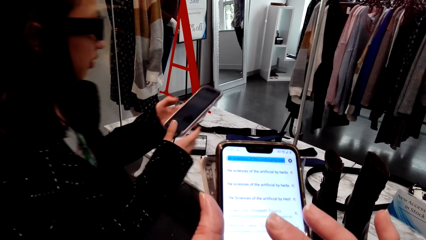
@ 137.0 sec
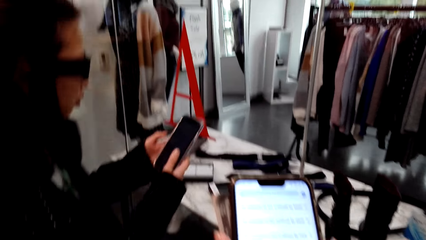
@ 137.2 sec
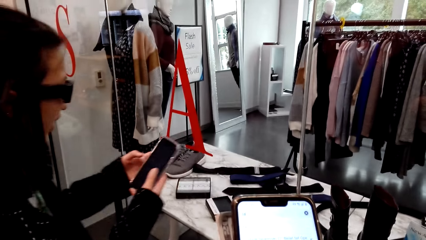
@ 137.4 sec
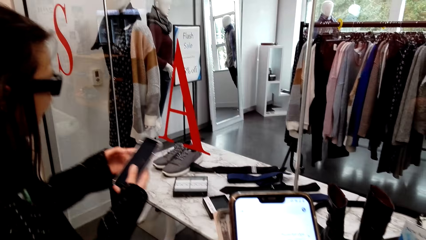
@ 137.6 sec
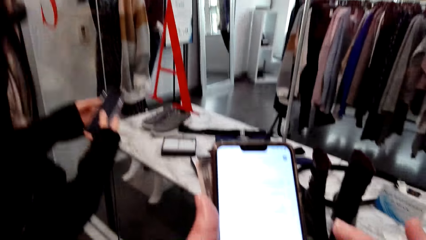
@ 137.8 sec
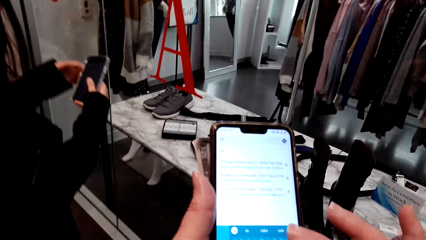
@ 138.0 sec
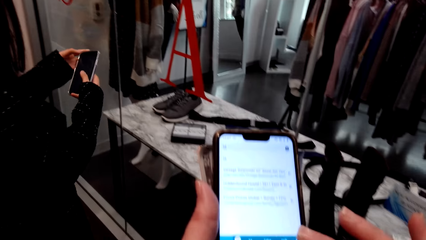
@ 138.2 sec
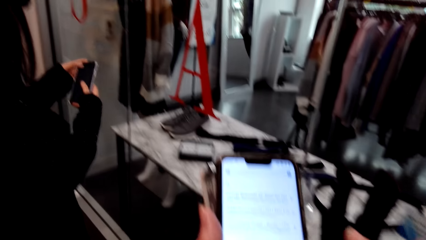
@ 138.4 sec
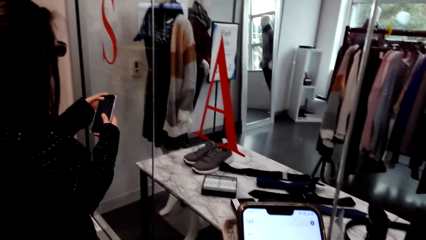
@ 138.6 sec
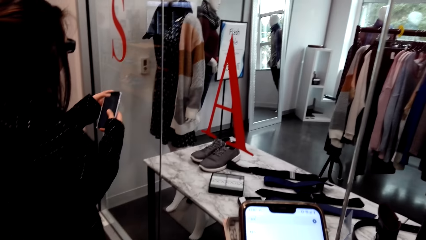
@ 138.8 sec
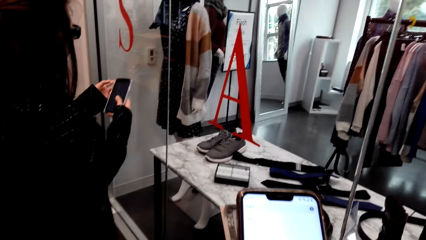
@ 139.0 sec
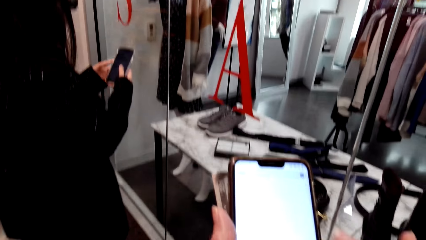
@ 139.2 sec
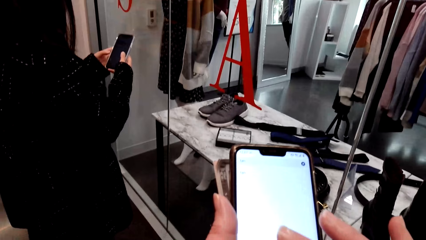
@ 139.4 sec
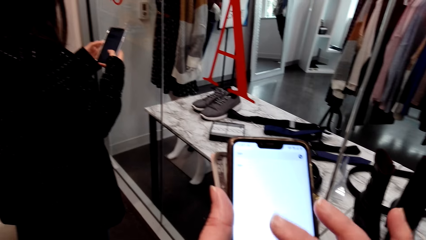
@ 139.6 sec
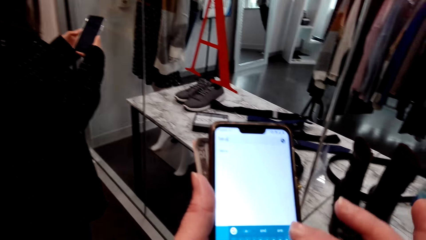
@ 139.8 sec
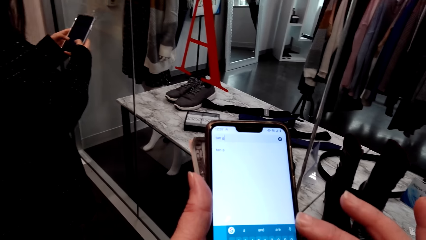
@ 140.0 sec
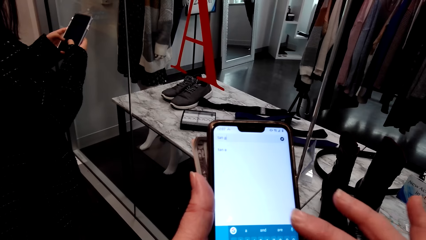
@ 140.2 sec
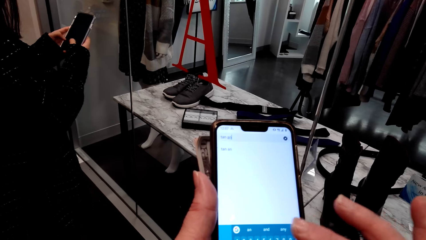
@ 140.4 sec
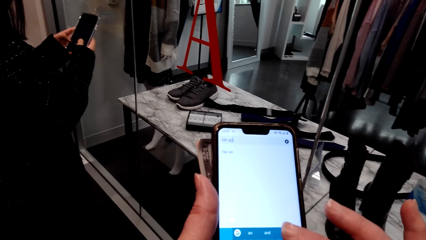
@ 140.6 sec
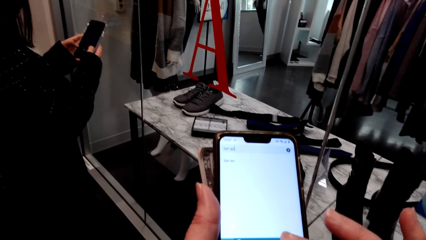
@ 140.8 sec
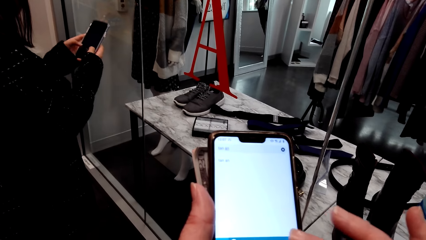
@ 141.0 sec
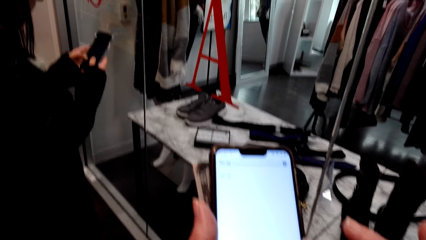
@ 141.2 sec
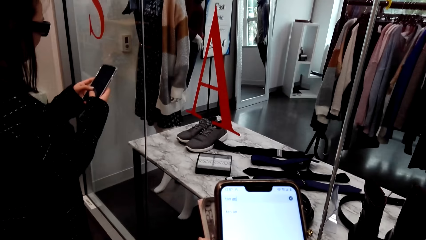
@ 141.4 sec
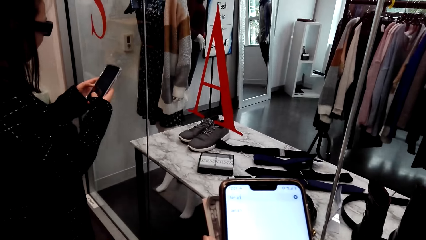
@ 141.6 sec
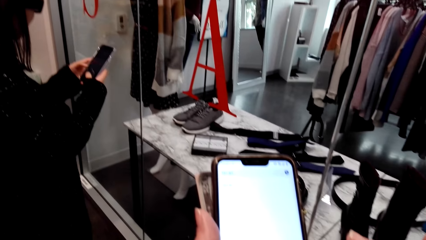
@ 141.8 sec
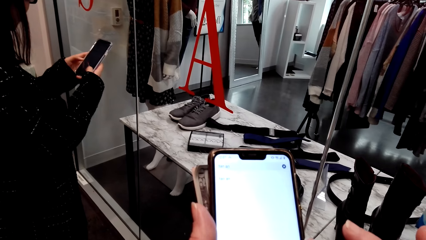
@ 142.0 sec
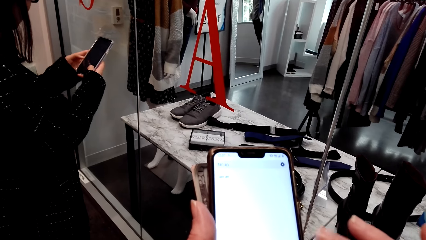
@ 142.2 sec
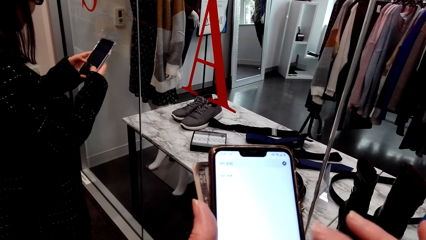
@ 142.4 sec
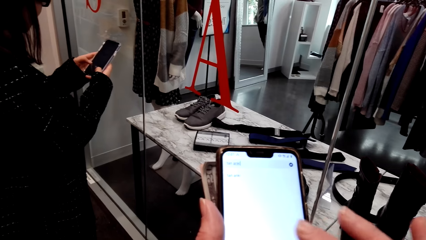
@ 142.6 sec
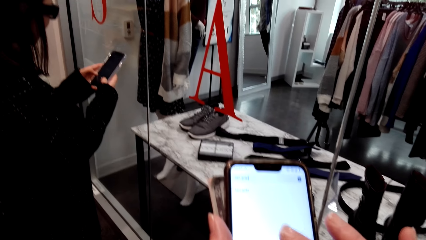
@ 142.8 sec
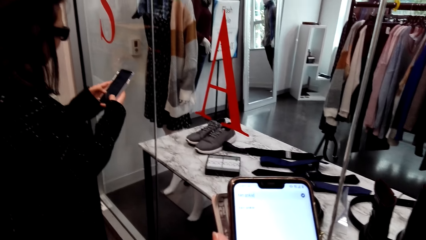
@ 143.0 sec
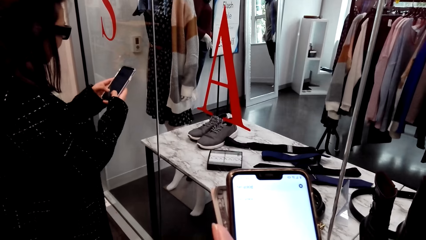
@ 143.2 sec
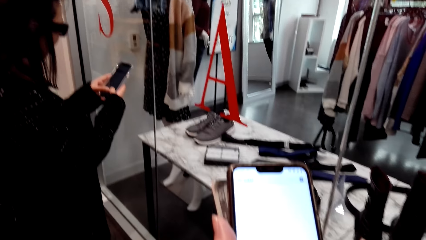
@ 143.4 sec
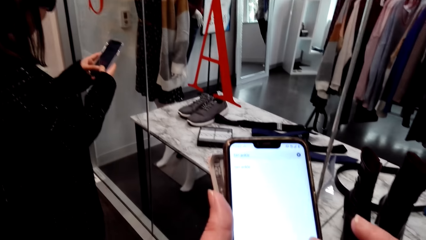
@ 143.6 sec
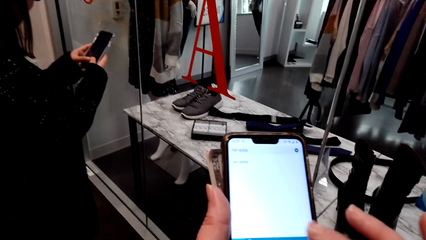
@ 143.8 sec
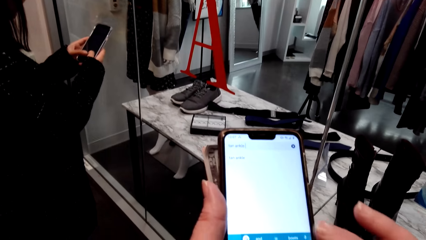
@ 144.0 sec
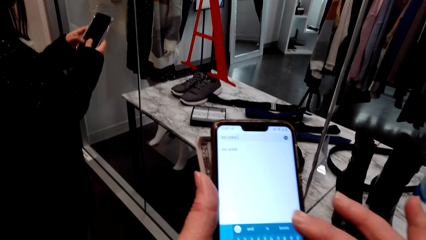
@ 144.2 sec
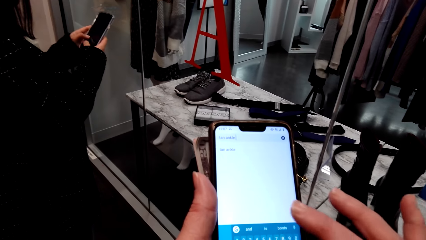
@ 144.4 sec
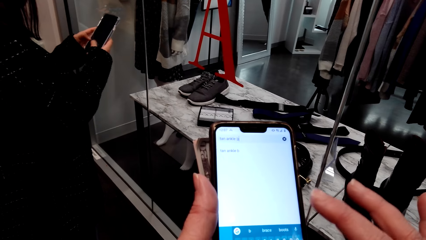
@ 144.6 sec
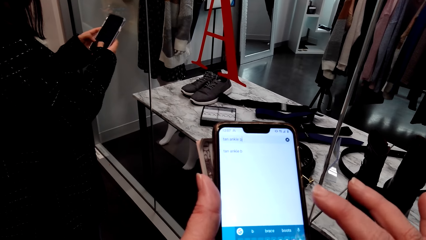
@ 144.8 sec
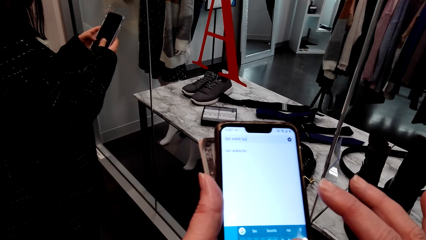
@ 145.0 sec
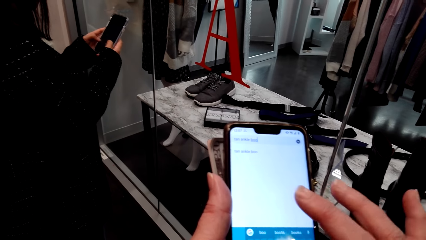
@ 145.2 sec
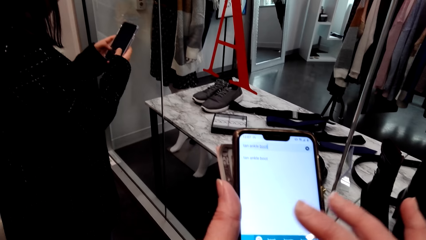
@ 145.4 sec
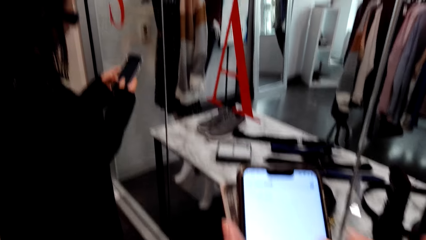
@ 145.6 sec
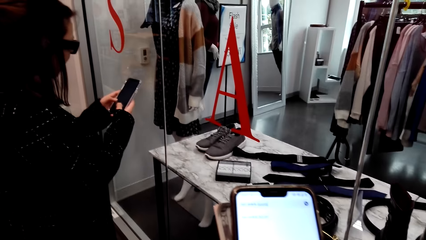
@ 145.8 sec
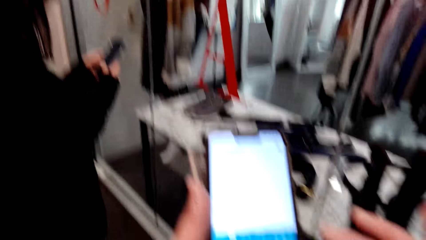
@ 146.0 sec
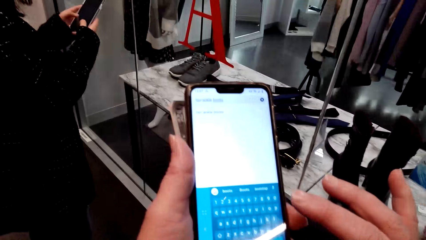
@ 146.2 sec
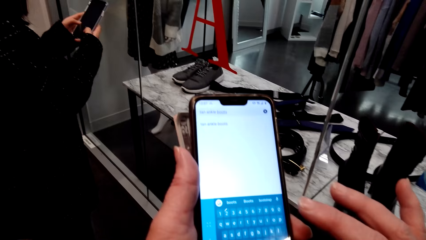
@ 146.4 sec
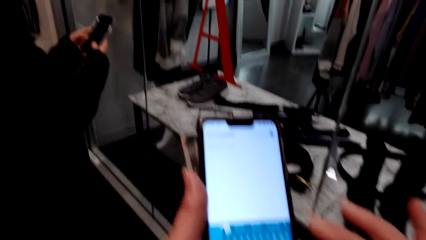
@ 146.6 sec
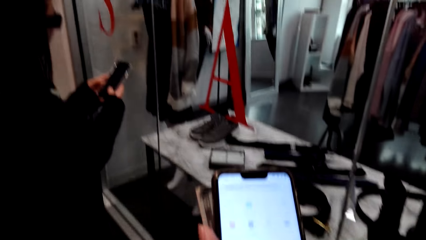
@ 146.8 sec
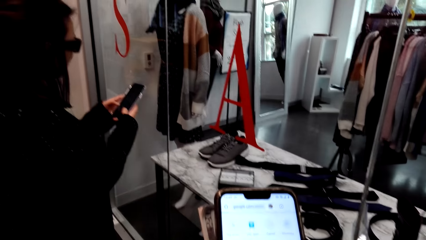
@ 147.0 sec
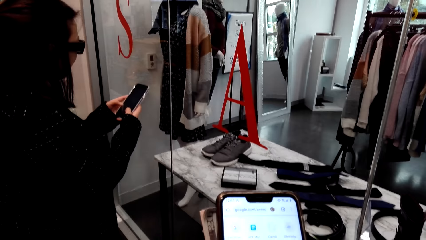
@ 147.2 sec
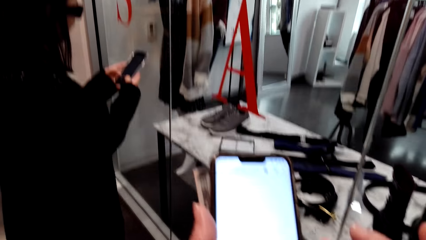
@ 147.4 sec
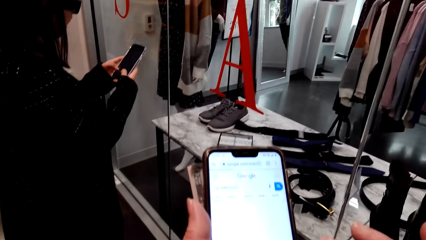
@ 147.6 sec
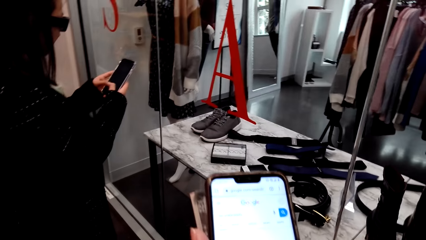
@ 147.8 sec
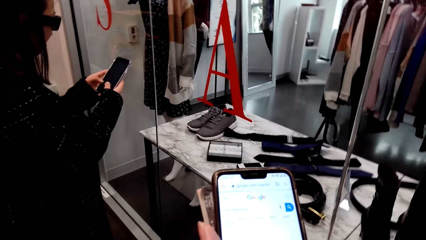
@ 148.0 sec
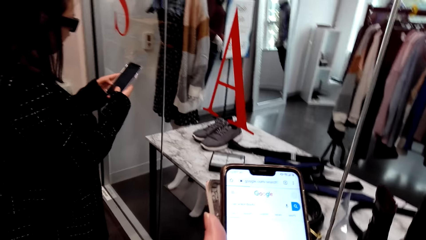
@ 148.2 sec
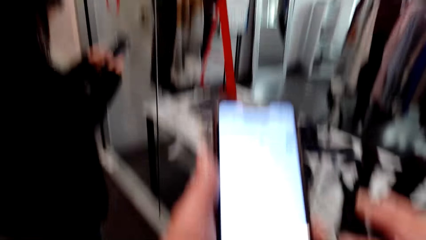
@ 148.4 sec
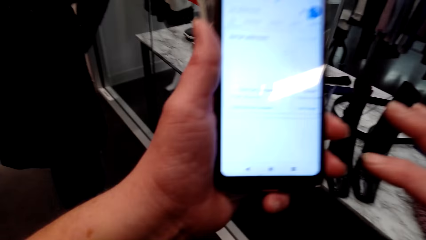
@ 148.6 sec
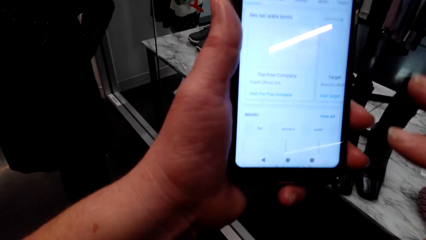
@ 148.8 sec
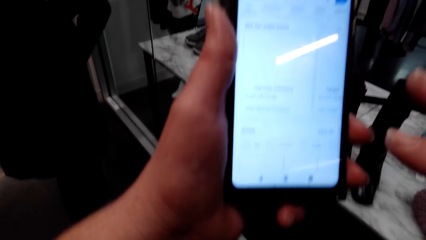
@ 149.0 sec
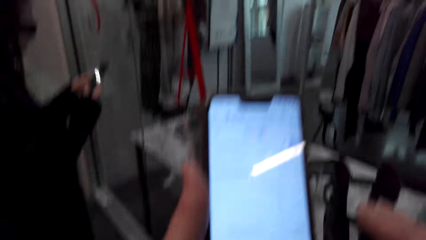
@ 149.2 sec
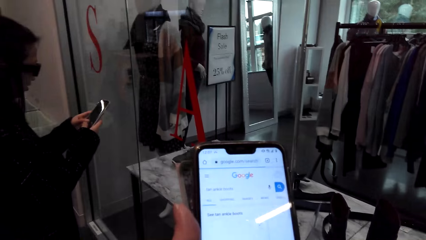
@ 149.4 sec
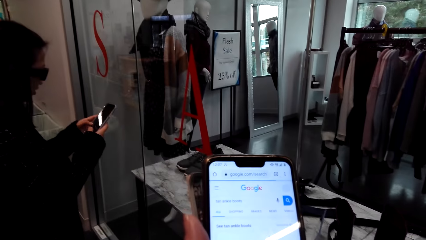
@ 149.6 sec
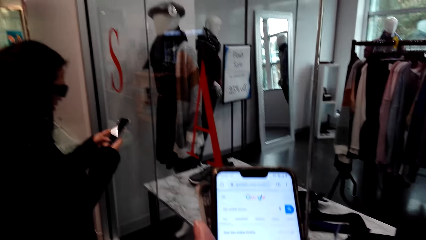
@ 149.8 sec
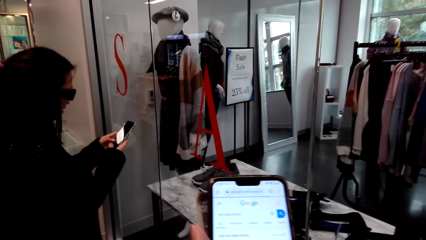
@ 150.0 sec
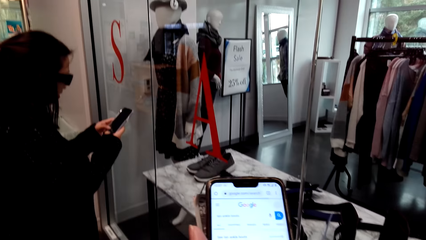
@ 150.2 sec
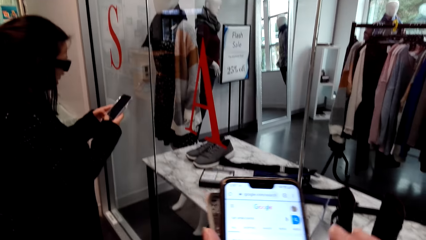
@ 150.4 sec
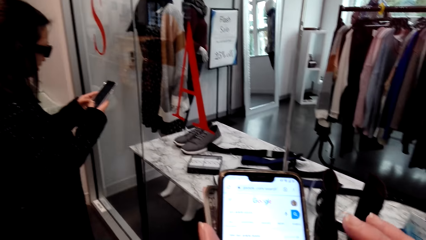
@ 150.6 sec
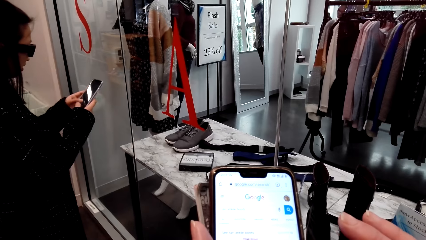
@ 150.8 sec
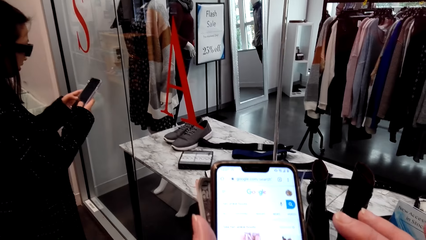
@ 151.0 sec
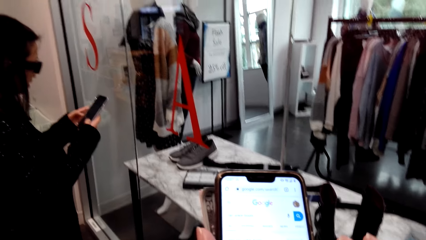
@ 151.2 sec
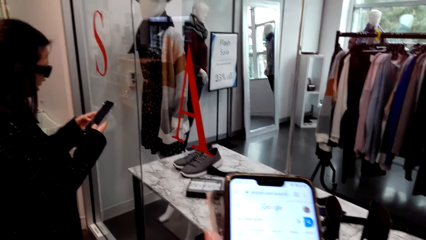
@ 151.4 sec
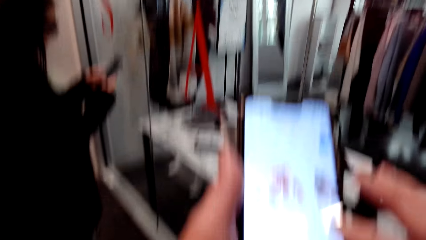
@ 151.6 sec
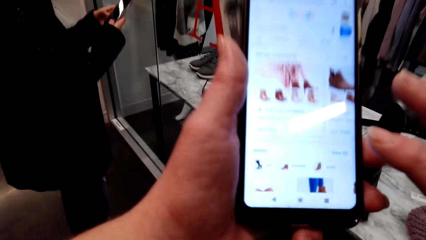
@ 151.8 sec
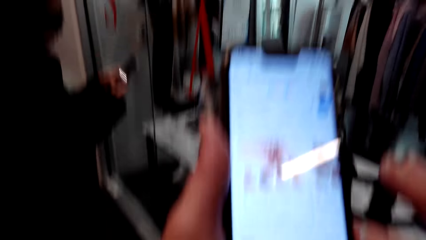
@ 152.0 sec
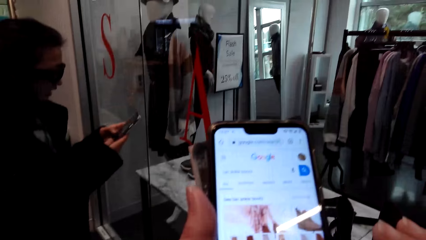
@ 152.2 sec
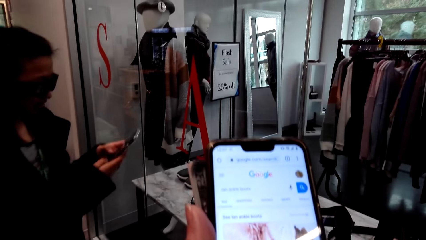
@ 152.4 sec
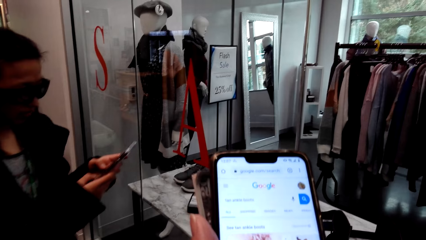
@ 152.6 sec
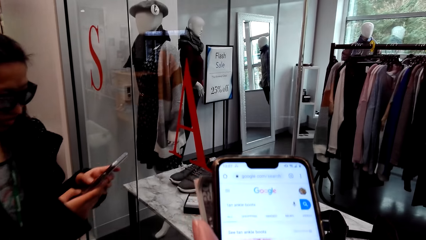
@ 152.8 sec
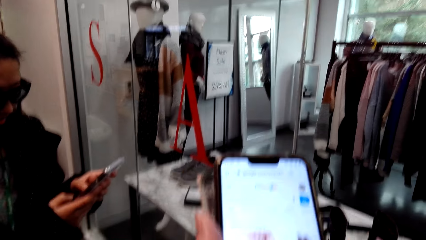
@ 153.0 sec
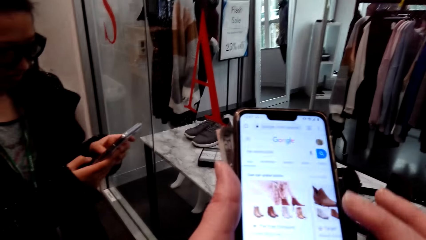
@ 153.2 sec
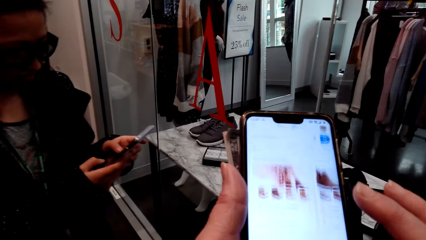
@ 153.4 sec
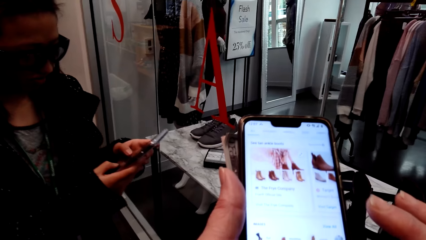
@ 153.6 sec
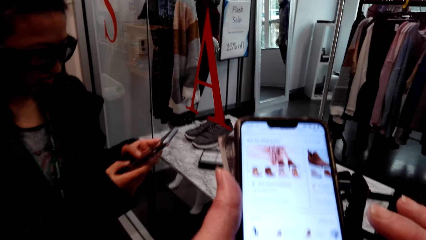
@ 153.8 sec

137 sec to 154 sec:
The camera wearer scrolls the phone. They speak to a woman. The woman uses the phone. The camera wearer types on her phone. They speak to the woman.
